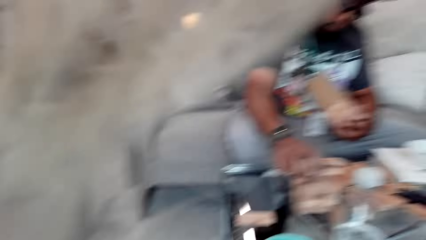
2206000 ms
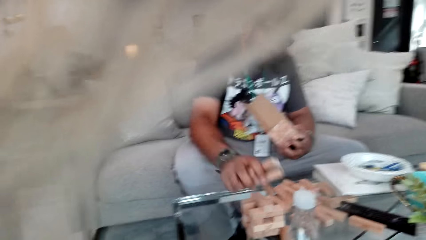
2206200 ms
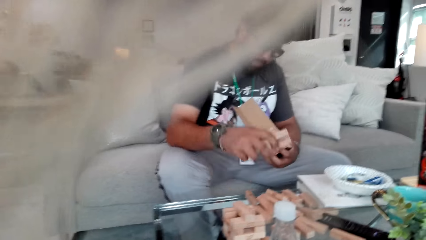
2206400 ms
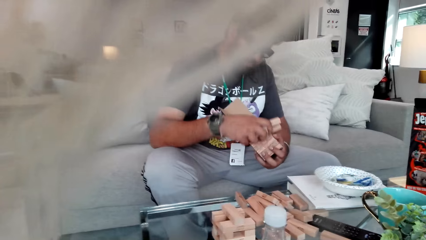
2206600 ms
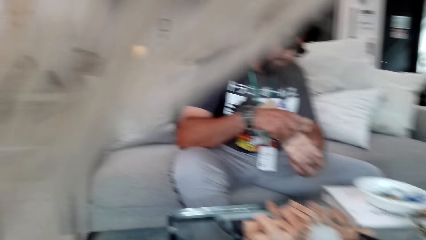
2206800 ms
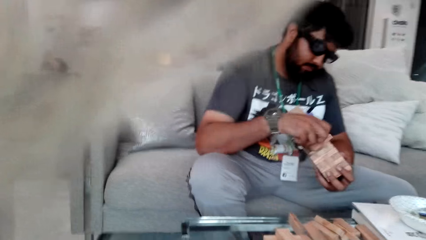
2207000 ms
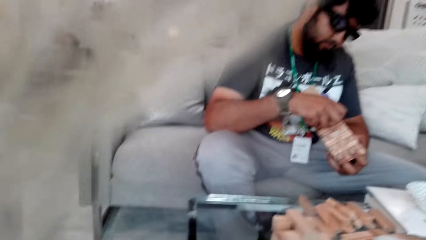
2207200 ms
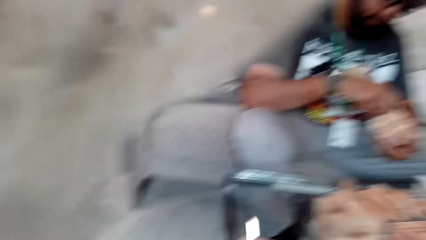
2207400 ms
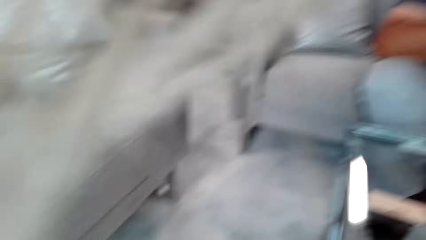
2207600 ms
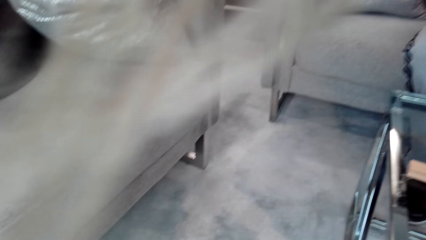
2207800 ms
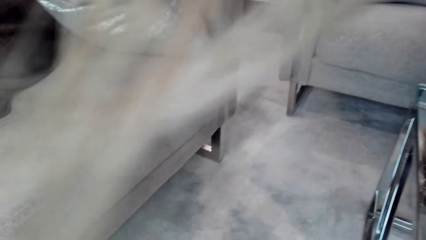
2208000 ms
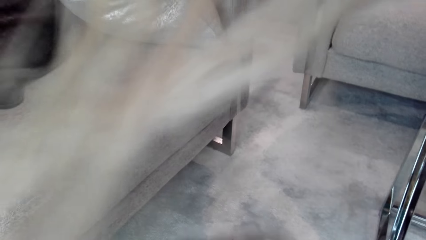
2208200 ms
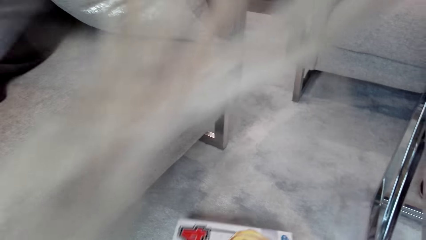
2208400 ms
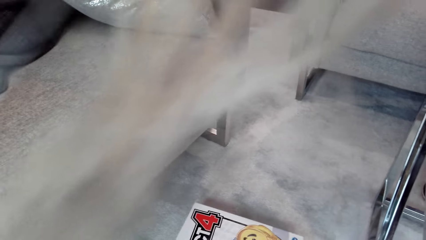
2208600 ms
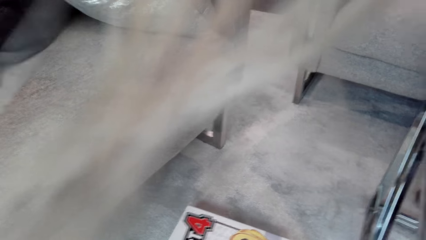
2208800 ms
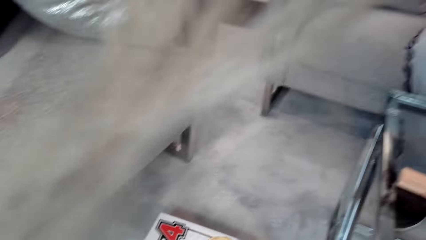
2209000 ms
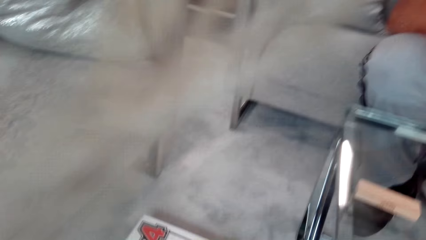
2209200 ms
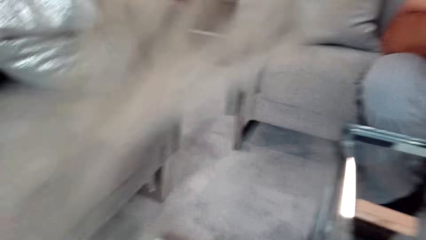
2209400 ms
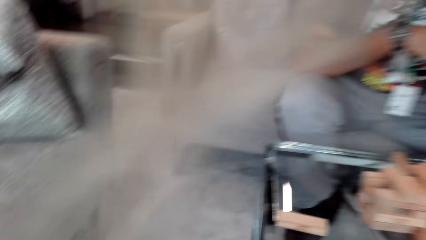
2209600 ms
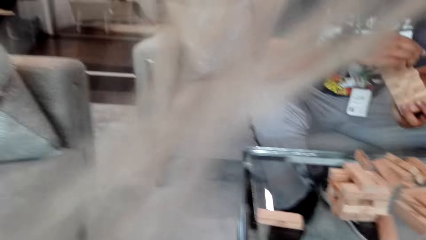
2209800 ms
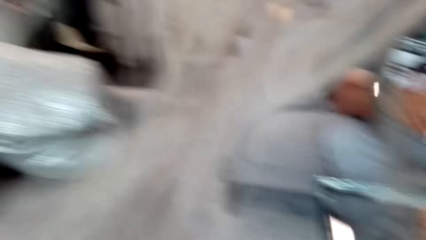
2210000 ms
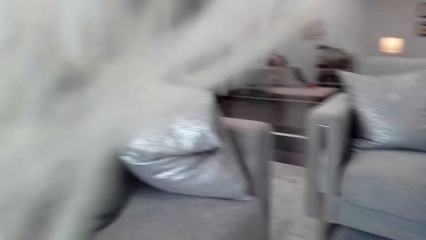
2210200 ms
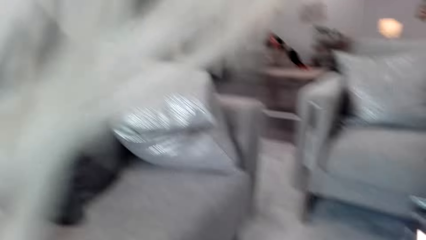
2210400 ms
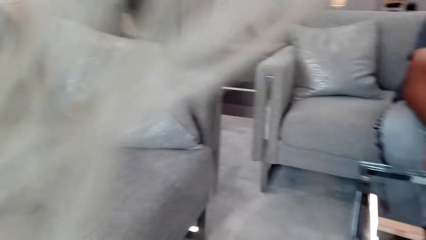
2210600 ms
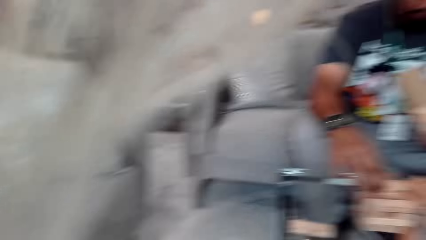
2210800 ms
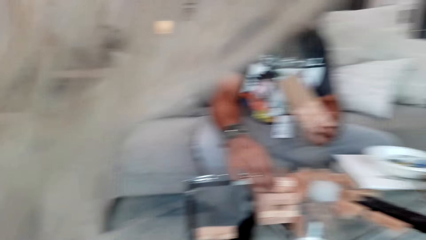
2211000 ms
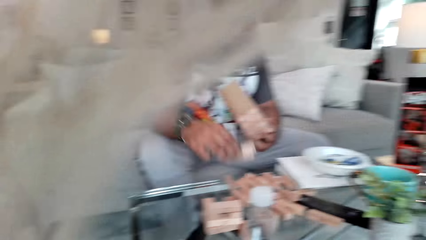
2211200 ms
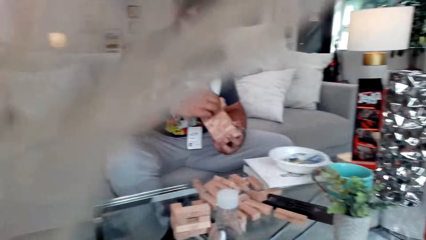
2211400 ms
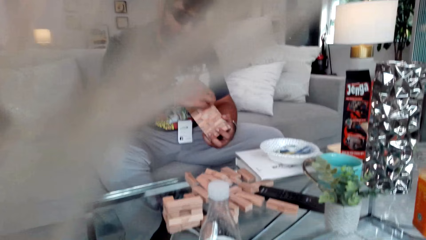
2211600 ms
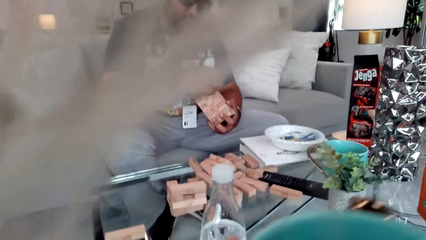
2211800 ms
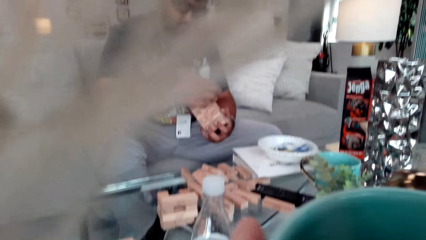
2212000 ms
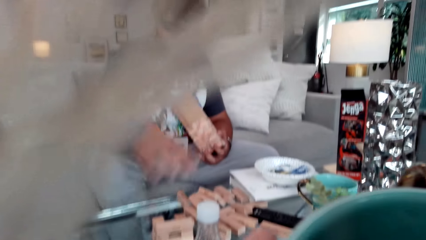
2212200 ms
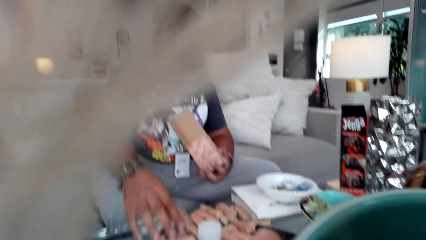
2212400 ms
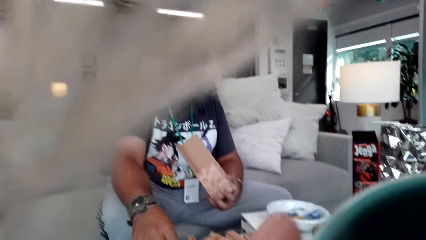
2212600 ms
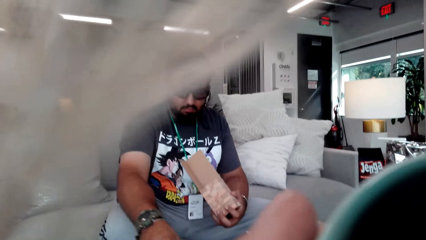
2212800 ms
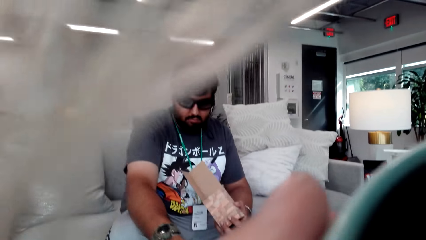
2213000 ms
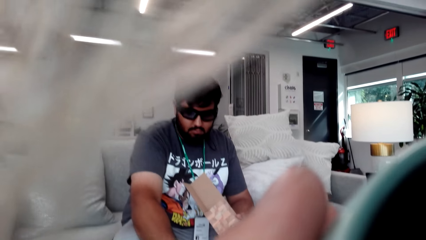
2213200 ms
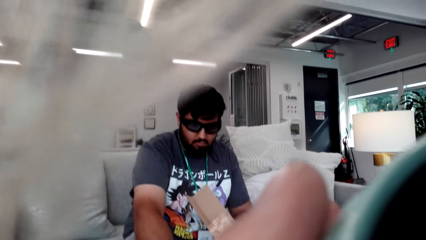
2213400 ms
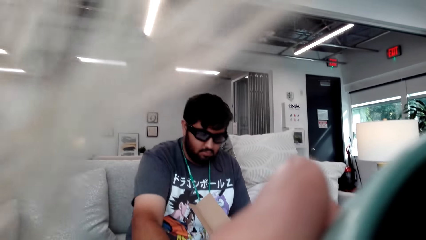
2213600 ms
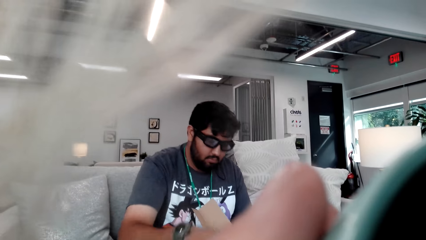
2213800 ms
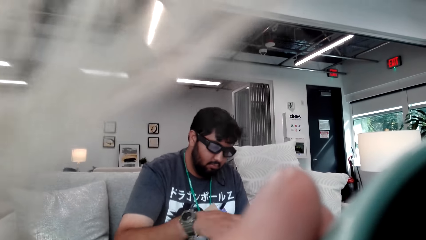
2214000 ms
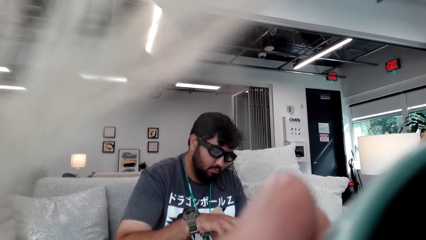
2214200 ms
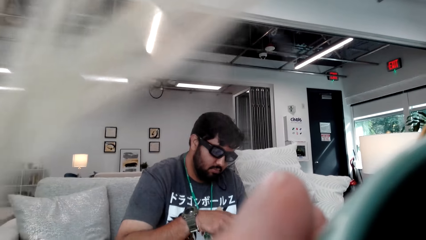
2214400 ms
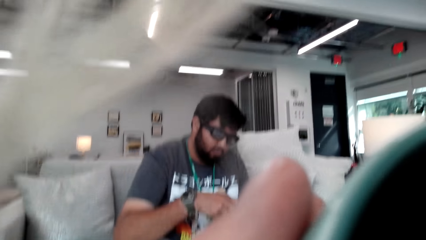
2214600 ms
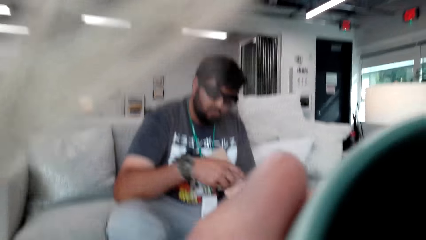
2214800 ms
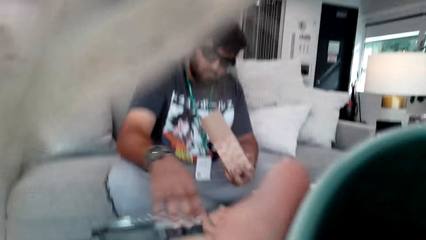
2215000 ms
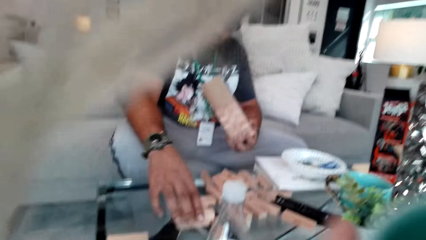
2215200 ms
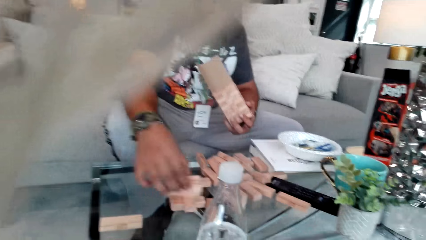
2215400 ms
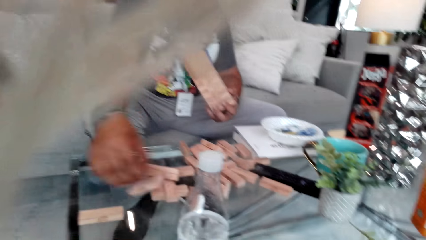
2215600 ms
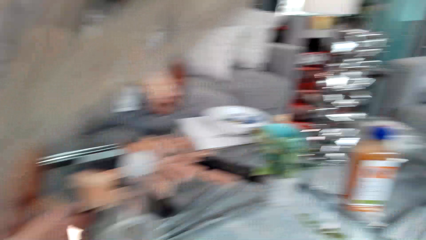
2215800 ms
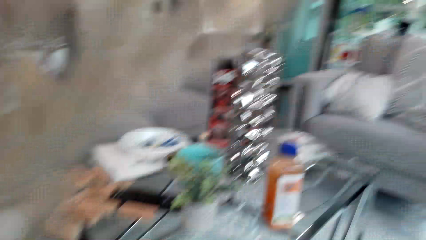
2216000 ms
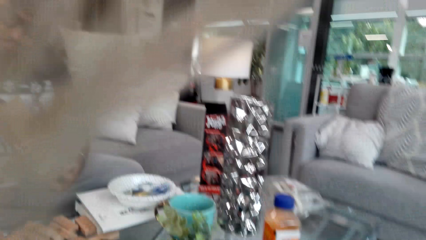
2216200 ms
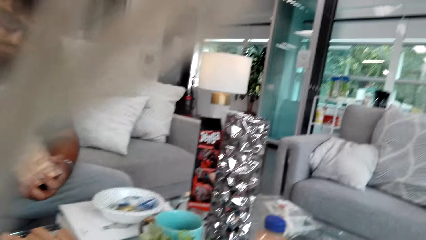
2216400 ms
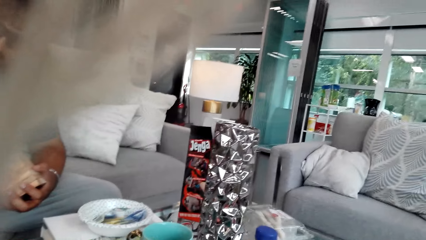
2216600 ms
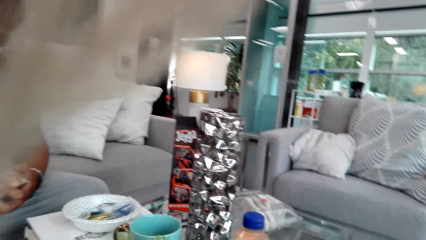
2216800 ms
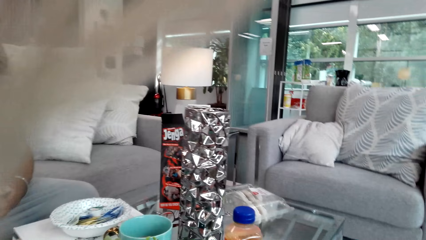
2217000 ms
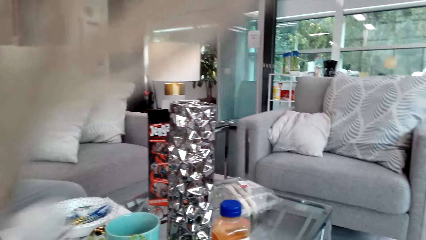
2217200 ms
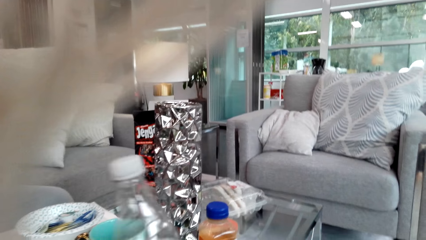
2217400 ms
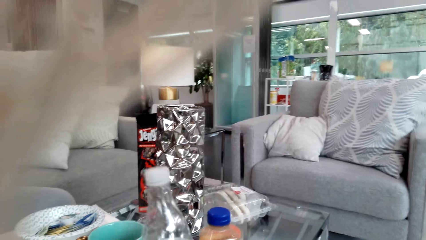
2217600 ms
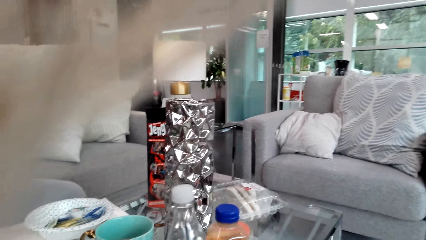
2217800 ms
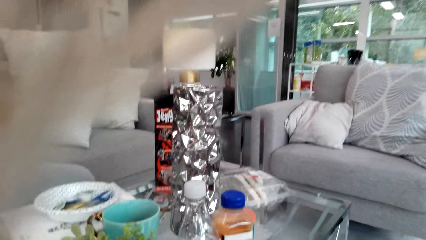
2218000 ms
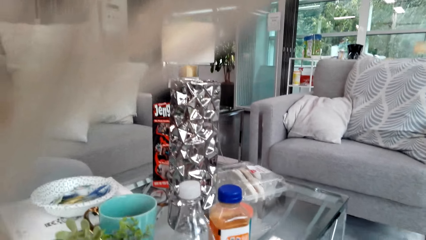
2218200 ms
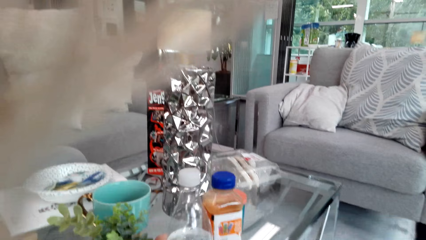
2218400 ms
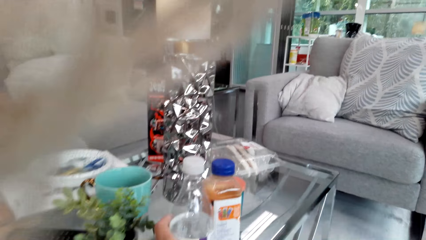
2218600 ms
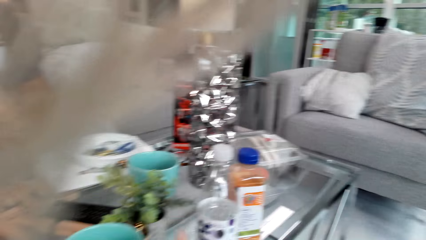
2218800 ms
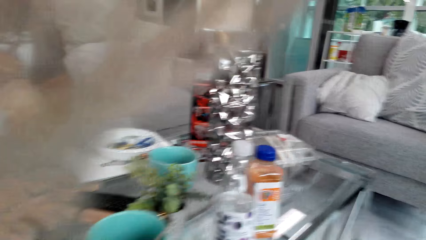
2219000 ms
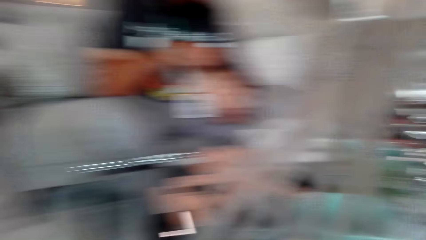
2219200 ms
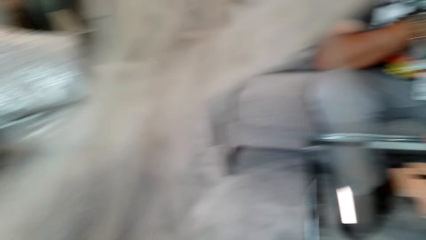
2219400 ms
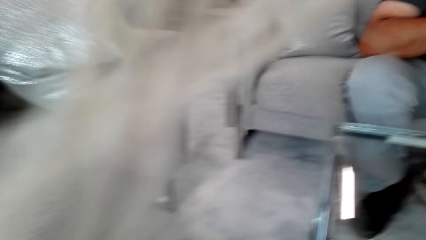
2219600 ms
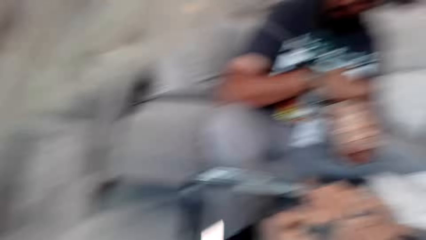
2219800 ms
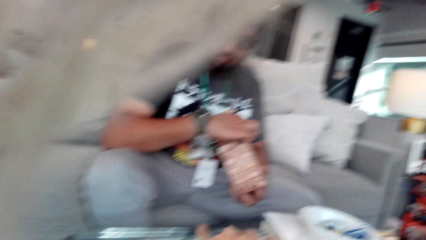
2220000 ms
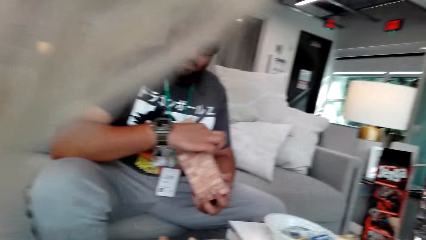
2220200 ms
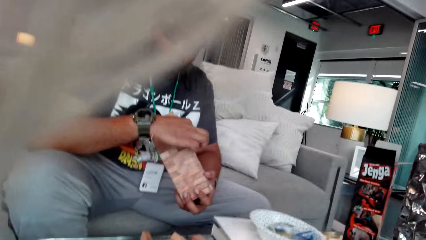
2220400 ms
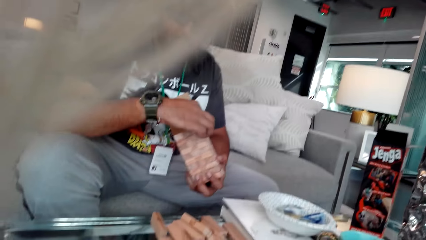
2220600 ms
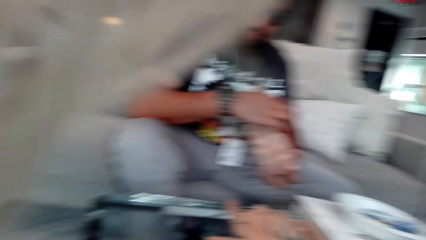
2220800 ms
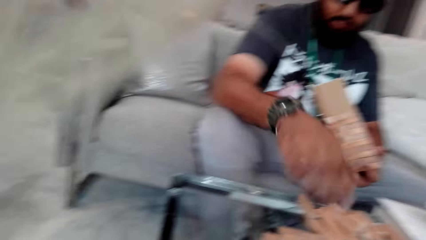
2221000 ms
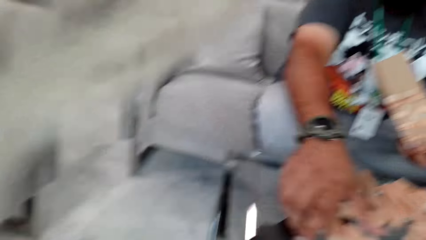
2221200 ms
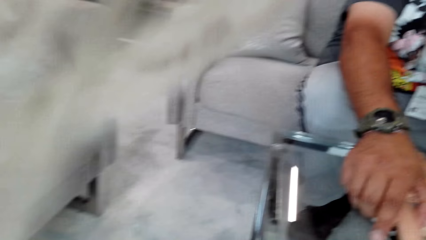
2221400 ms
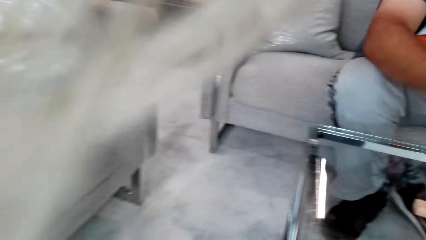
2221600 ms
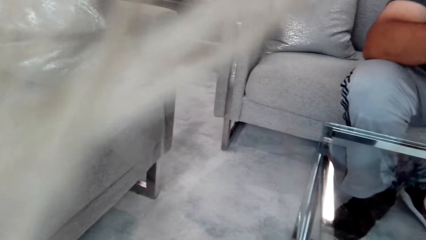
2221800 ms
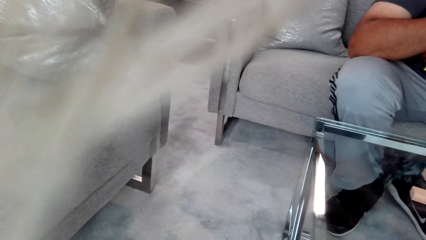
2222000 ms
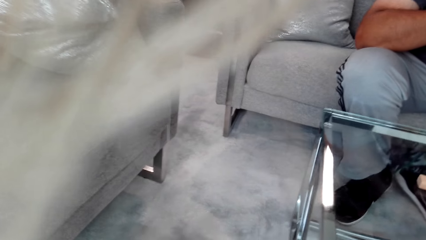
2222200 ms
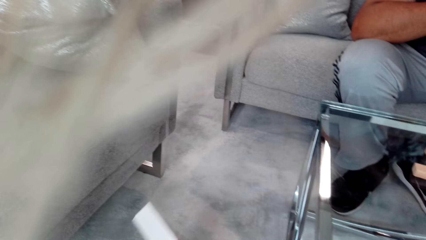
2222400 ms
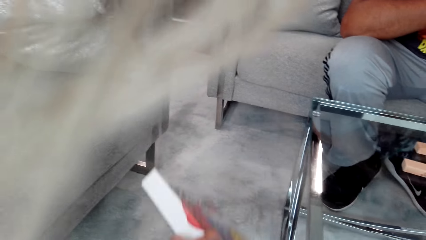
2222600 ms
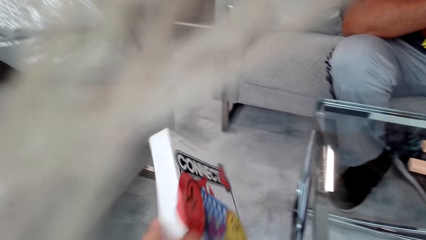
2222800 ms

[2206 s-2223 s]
A man picks wood blocks and arranges the wood blocks. The camera wearer takes tea. The man picks the wood blocks. The camera wearer puts a bottle on the table.
